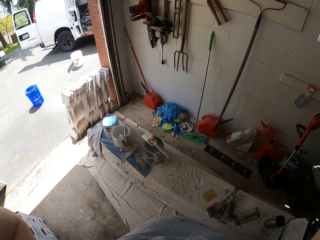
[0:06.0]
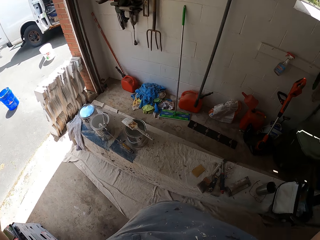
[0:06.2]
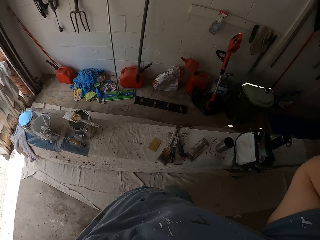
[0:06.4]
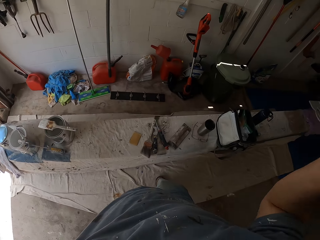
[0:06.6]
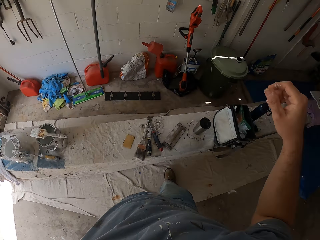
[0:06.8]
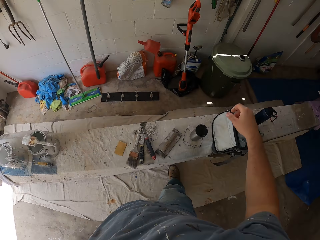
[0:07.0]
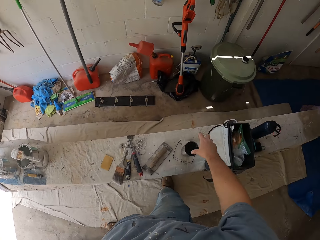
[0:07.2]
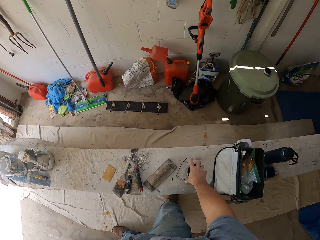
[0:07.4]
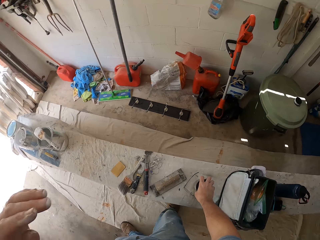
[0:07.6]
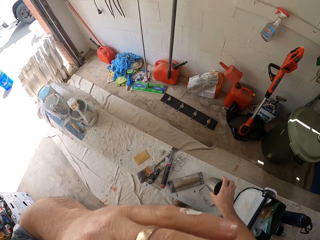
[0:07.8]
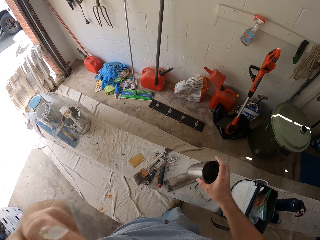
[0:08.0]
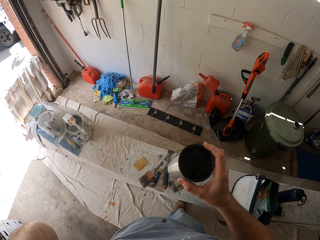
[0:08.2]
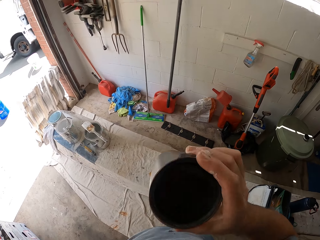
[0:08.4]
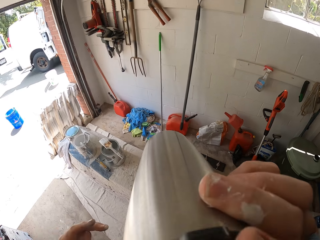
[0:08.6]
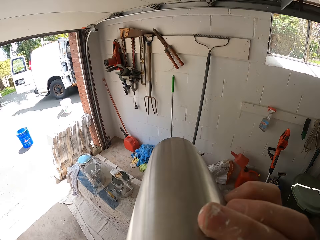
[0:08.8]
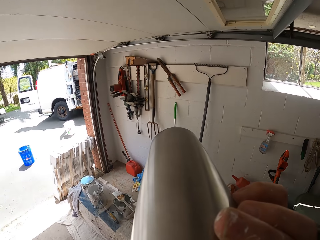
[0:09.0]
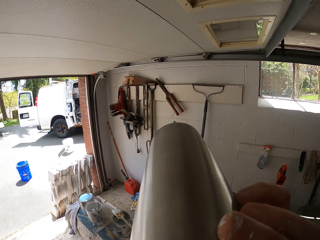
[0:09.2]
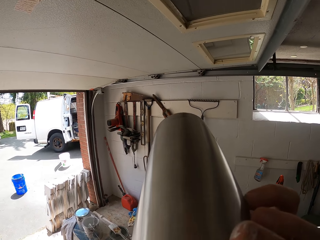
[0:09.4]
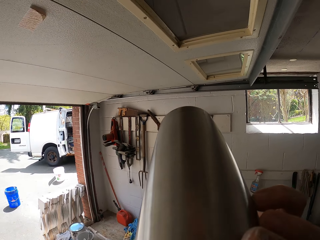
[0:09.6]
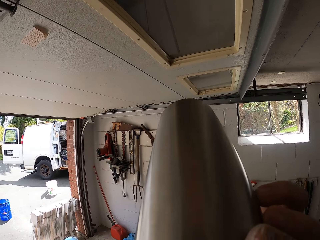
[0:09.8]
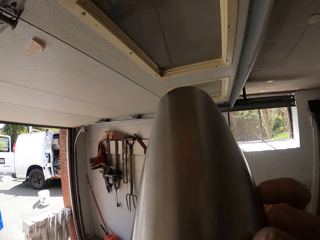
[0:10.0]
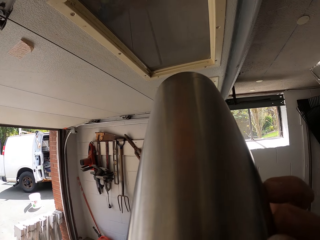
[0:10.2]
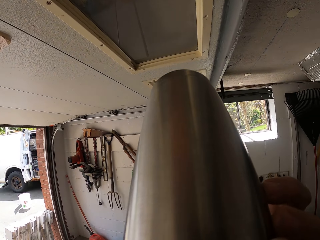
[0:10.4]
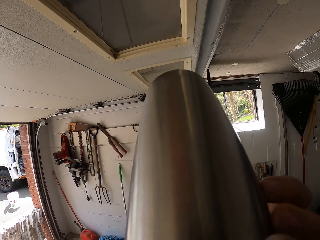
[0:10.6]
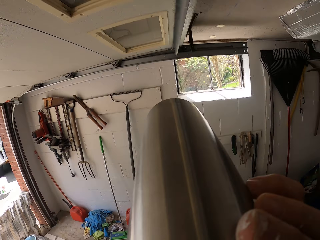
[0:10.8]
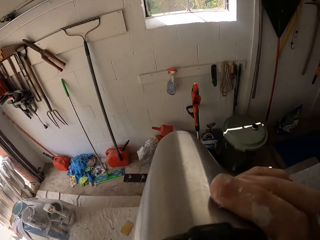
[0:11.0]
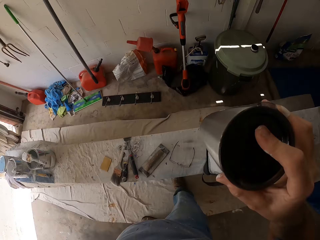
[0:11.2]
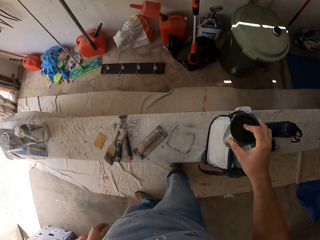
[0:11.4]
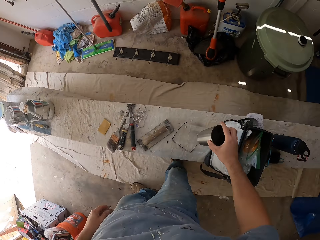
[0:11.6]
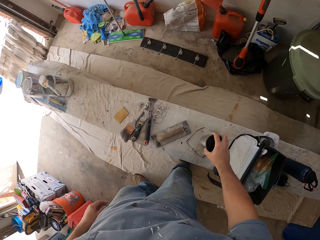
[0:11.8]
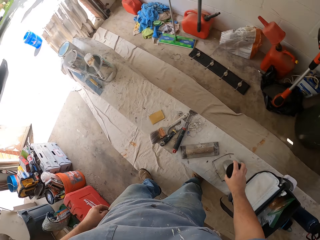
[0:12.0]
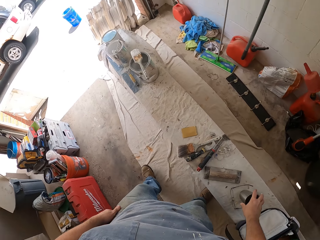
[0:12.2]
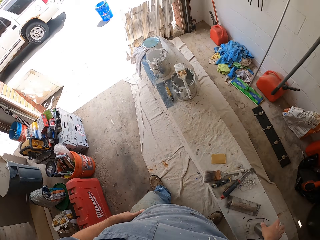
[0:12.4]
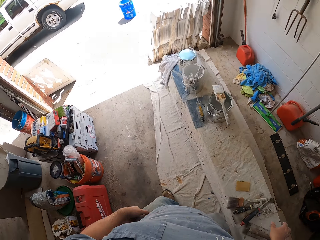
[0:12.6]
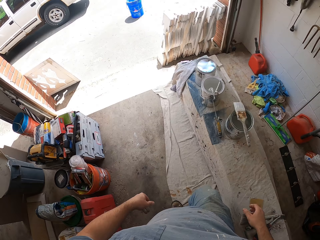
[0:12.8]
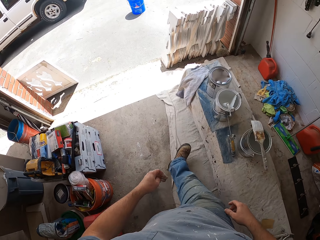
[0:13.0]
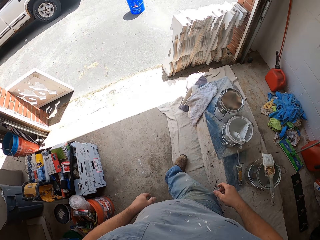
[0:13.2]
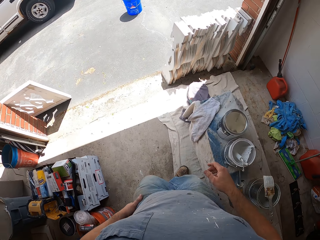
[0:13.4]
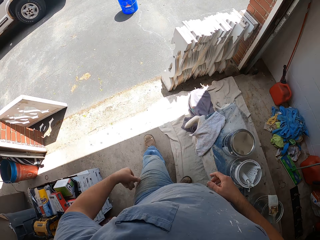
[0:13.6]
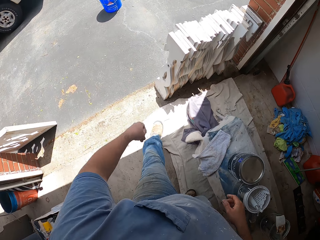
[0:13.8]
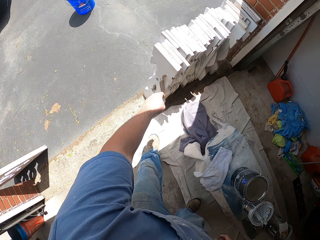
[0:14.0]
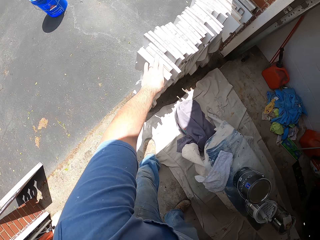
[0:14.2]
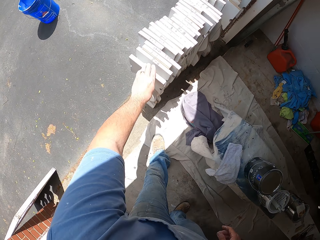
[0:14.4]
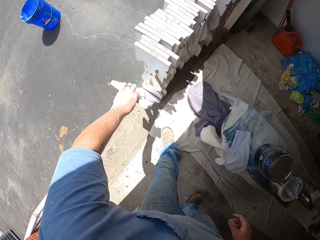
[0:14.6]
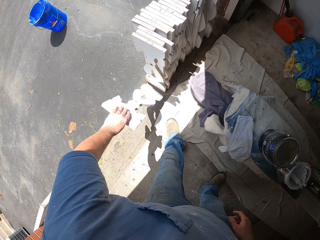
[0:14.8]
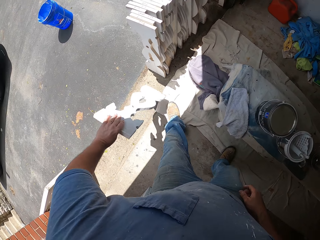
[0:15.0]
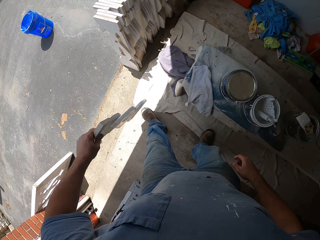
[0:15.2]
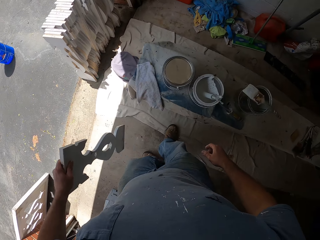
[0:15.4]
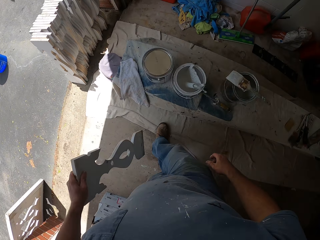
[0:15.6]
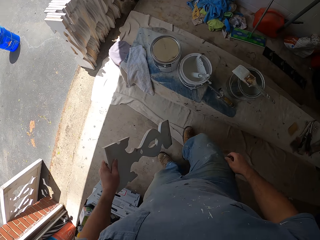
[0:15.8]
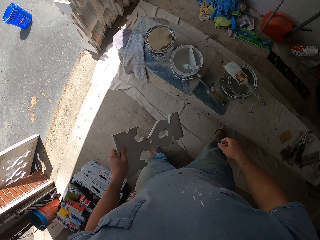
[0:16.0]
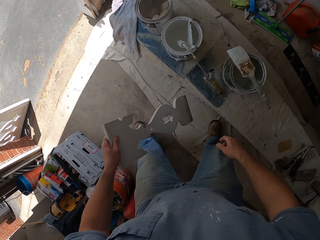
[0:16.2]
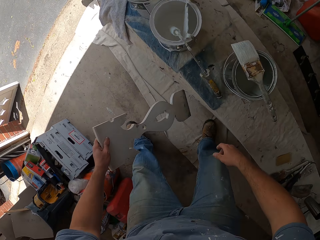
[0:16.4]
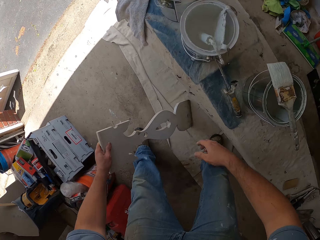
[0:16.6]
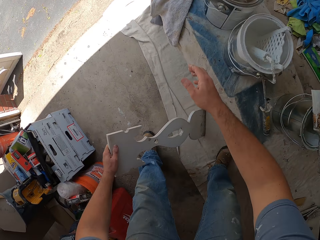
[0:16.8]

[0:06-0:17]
The camera wearer picks up a cup from the bench. They drink from the cup. They drop the cup on the bench. They walk to the entrance of the garage. They pick up one of the wooden pieces arranged by the wall with a hand. They walk into the garage and move back to a table.

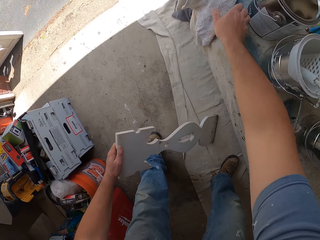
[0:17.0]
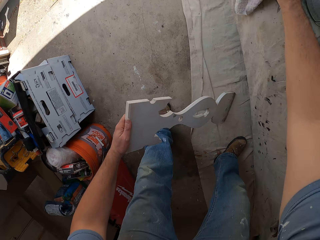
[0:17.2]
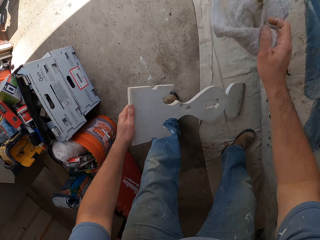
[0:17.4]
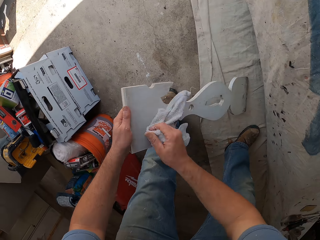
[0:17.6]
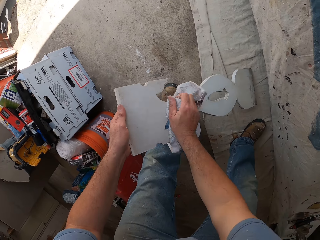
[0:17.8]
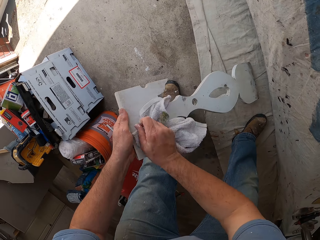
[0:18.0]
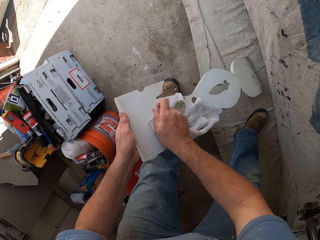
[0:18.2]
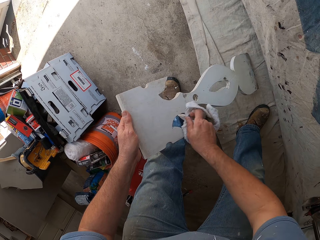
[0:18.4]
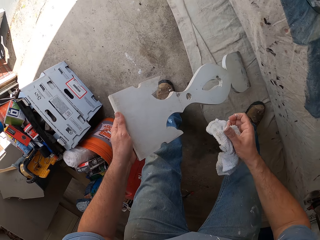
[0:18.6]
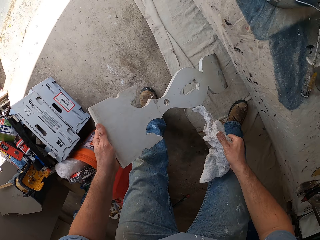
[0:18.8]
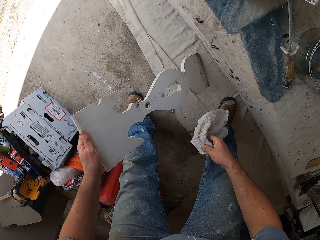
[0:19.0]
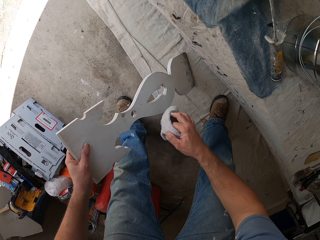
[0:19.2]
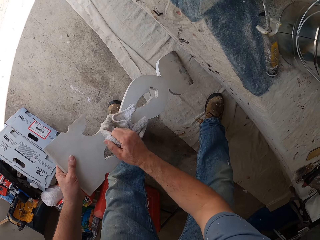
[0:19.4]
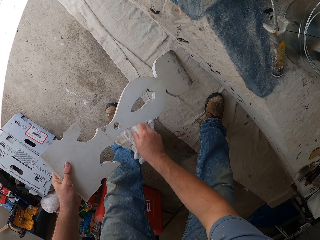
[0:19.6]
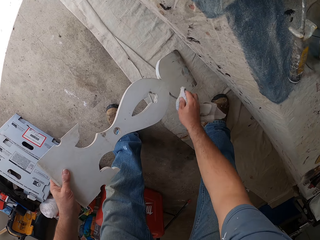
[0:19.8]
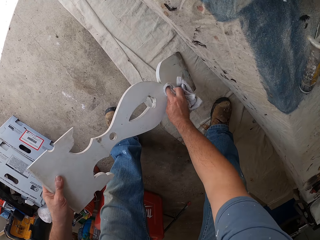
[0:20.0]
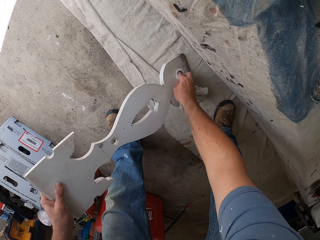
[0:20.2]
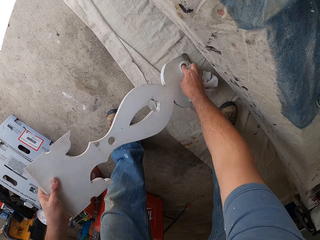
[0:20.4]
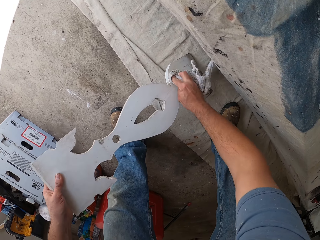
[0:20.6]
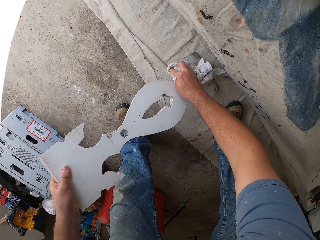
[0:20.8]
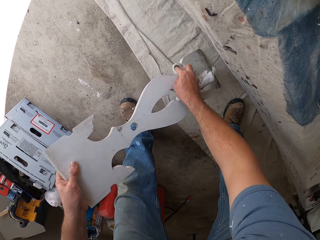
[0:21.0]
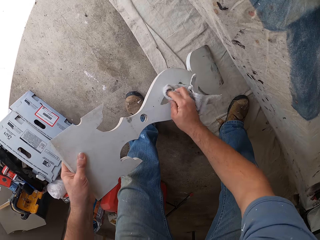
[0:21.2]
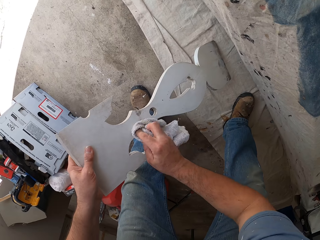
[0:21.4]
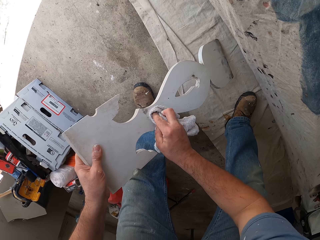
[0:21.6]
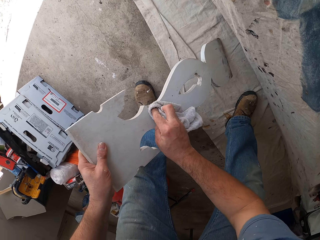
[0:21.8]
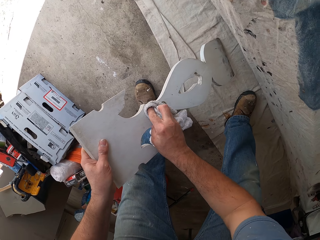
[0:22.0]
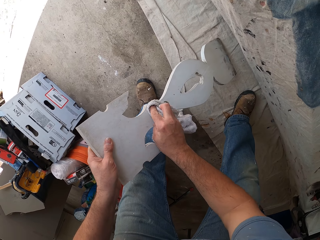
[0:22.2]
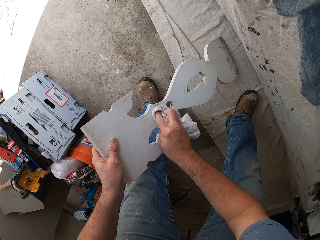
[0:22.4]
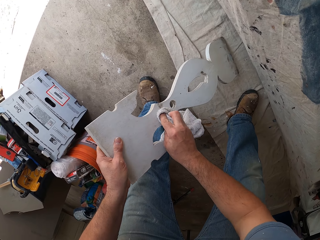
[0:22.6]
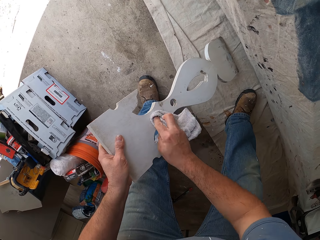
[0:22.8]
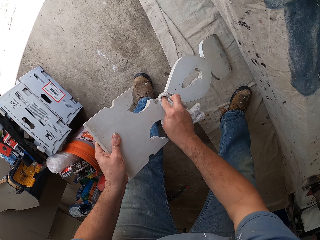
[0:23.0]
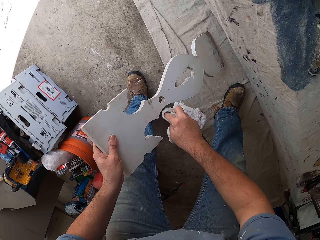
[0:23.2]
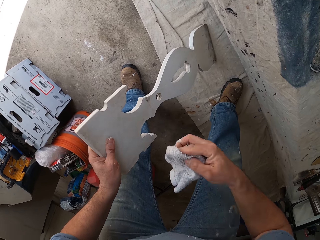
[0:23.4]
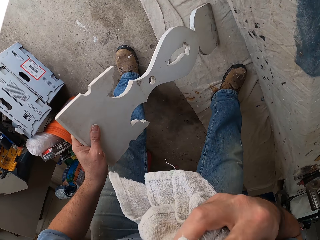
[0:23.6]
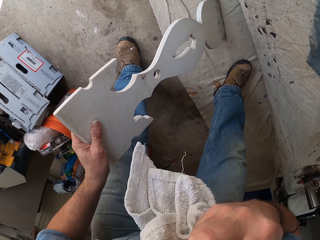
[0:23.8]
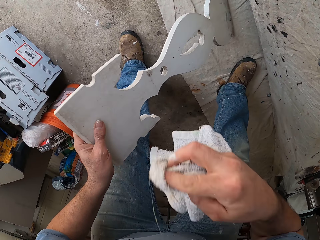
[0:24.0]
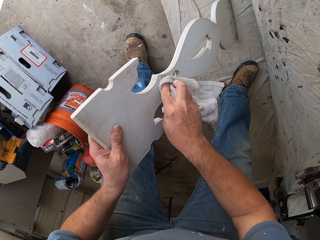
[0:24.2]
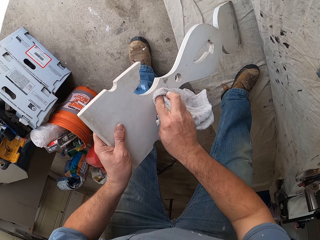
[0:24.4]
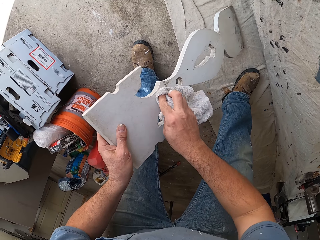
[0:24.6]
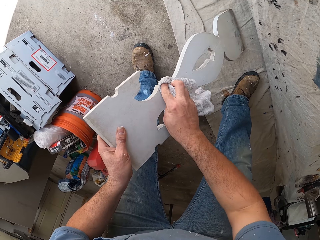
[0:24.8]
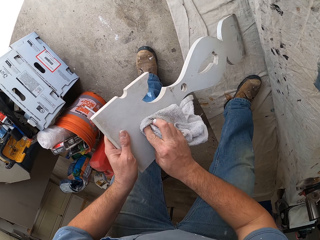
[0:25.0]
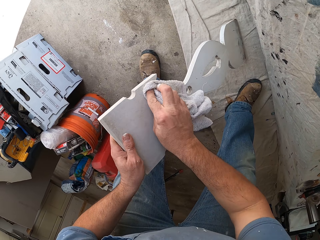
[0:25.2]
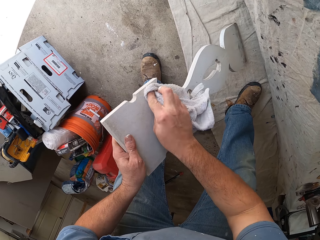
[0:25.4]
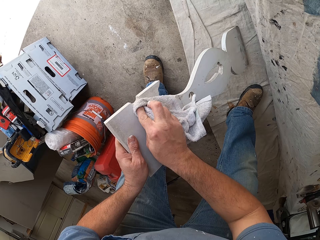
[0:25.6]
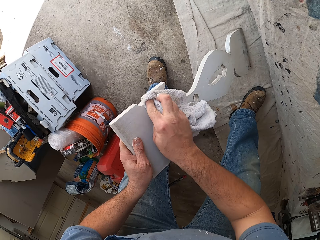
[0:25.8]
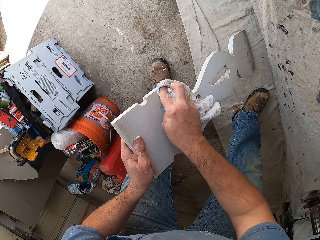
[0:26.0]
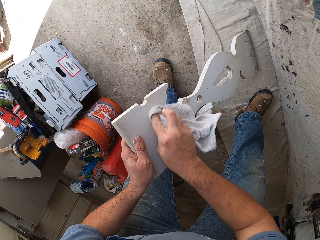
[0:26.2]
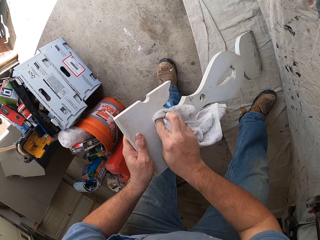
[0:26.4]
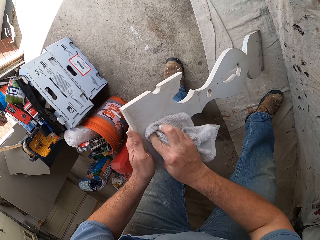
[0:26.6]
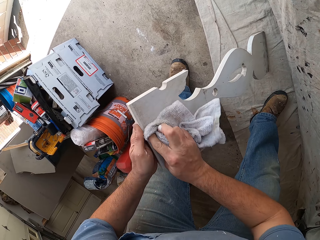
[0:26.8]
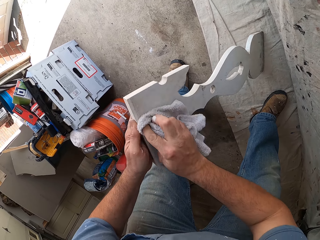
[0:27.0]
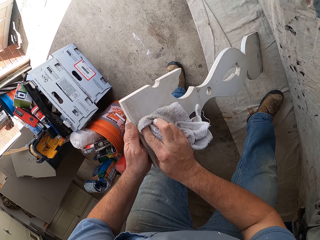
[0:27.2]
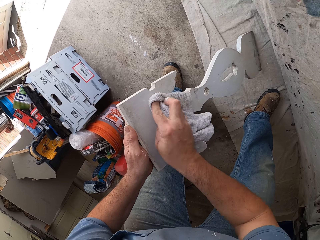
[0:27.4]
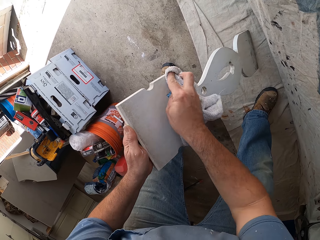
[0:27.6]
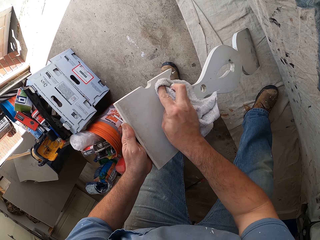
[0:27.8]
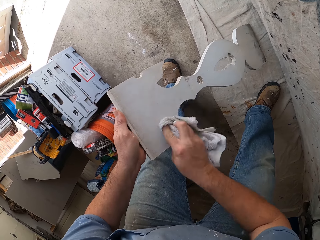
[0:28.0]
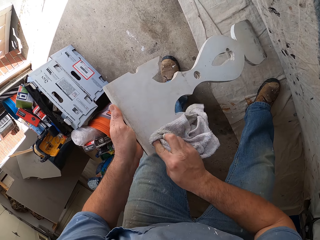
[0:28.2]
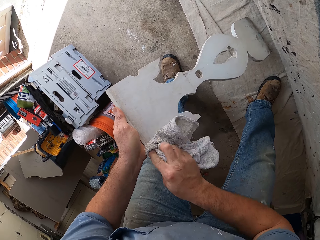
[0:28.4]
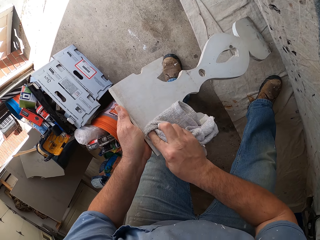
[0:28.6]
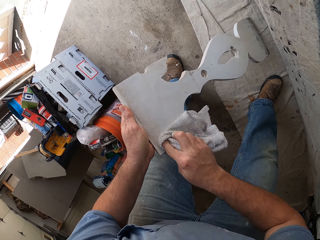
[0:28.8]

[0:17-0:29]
The camera wearer places the wooden piece on the ground. He picks up a rag or hand towel from the bench. He cleans the wooden piece with the rag. He adjusts the rag with a hand. He wipes the wooden piece with the rag. He lifts up the rag away from the wooden piece. He puts the rag in his mouth. He cleans the wooden piece with the rag.
